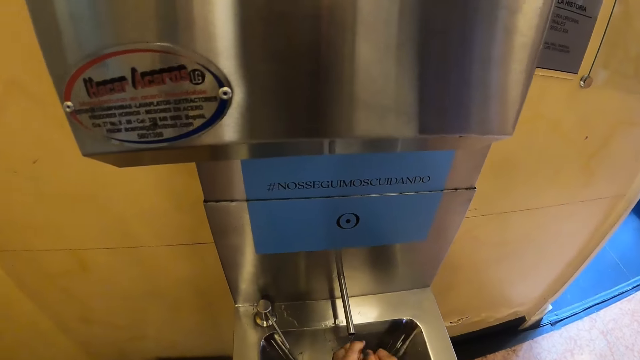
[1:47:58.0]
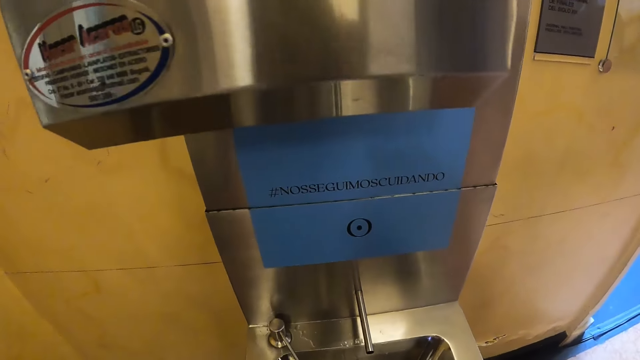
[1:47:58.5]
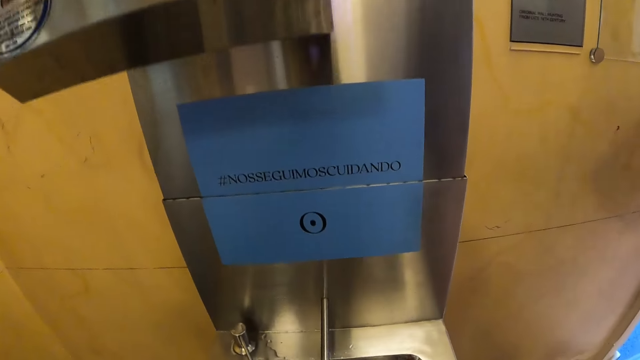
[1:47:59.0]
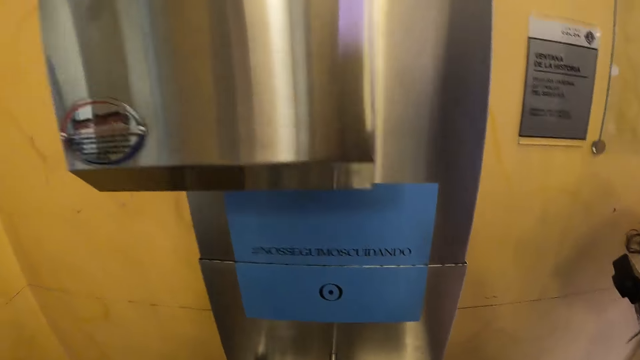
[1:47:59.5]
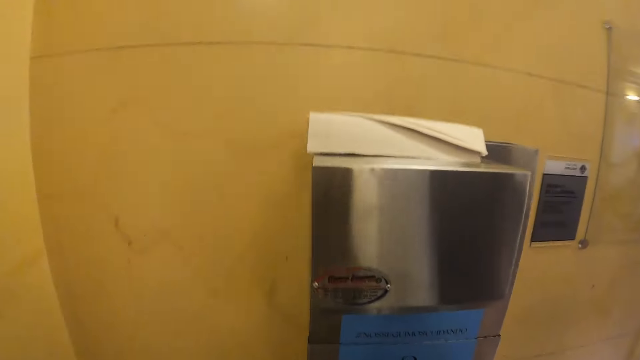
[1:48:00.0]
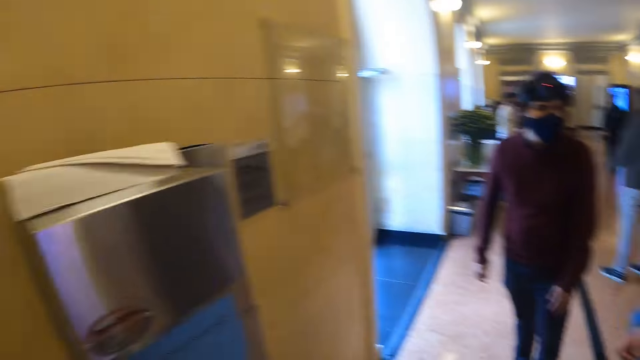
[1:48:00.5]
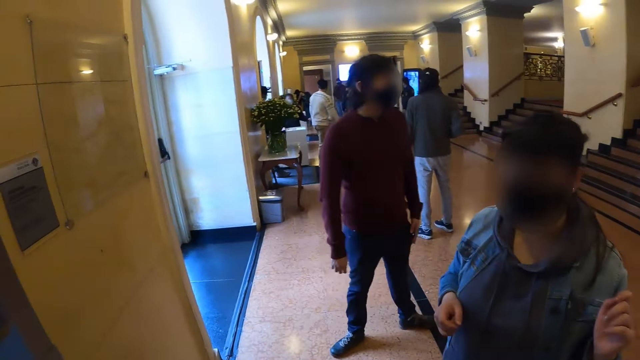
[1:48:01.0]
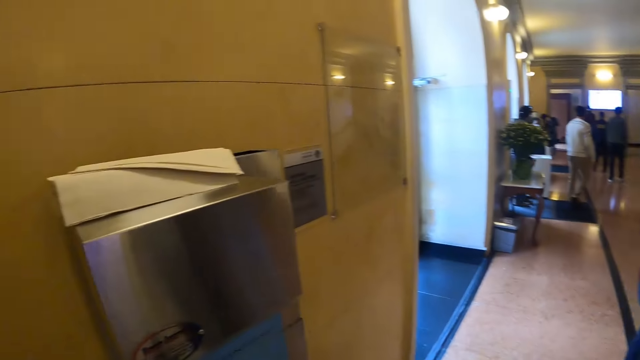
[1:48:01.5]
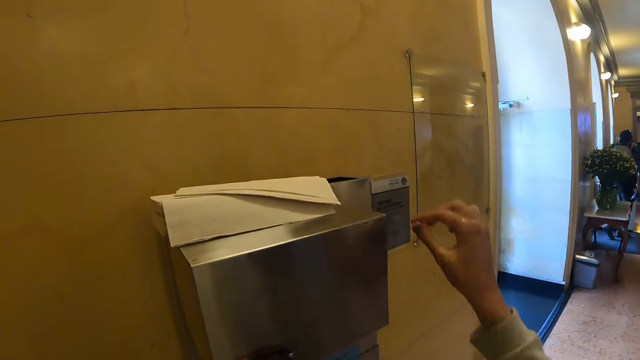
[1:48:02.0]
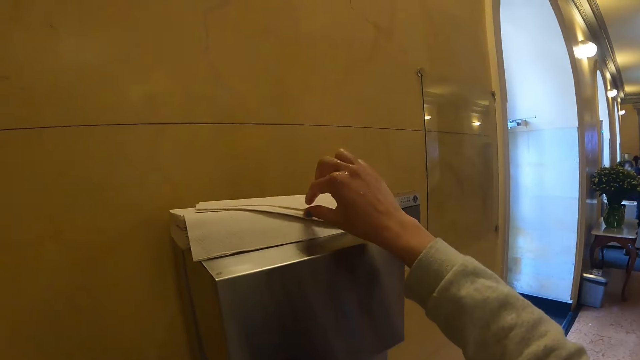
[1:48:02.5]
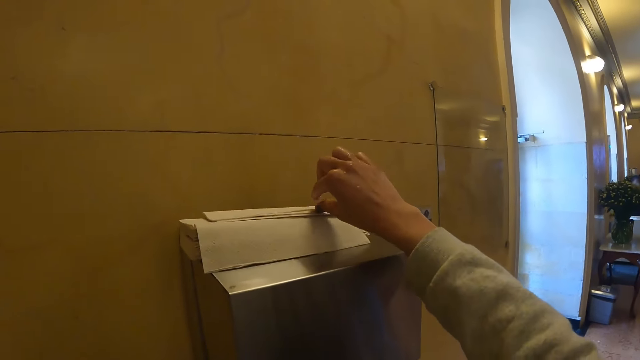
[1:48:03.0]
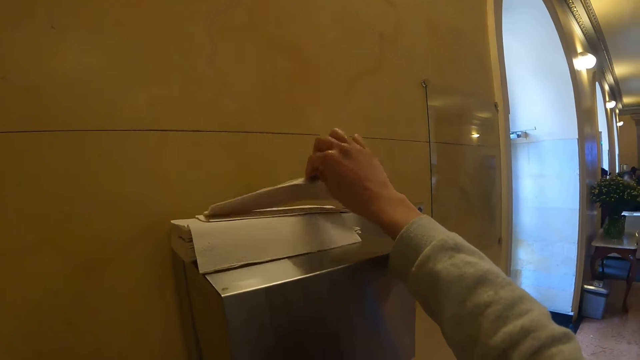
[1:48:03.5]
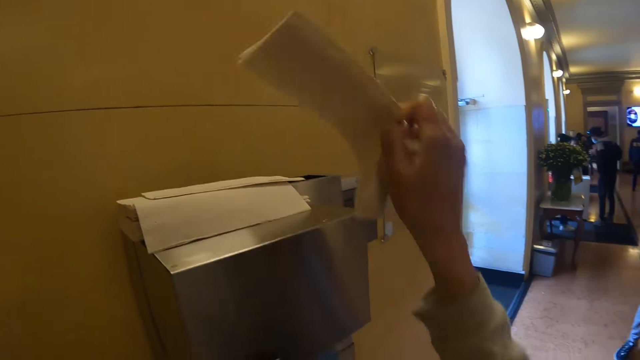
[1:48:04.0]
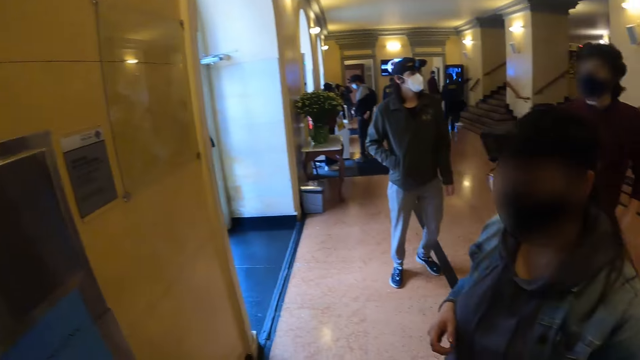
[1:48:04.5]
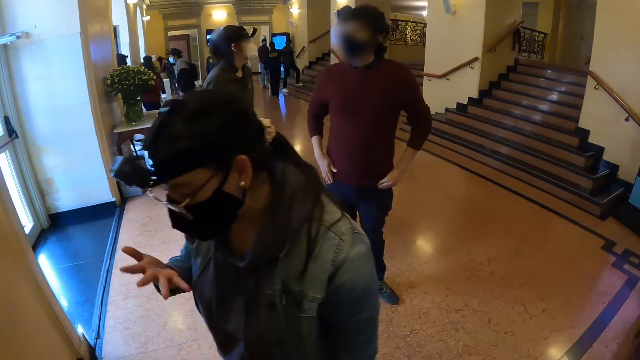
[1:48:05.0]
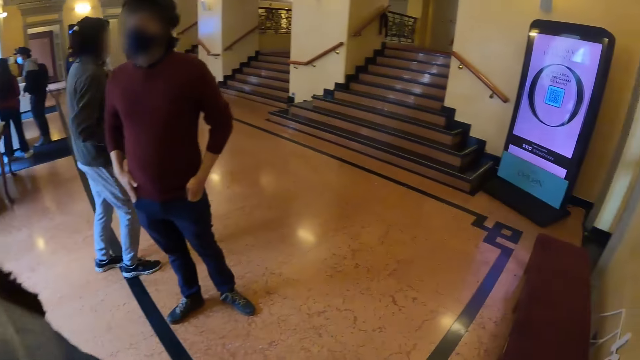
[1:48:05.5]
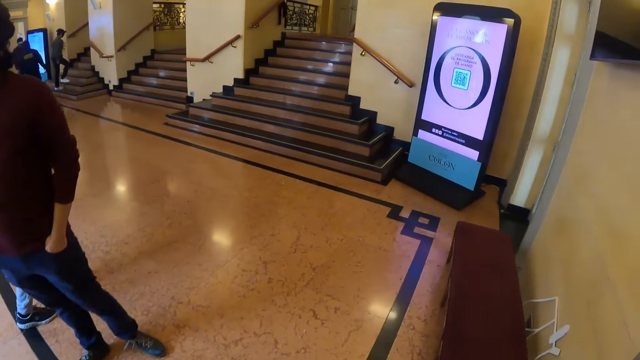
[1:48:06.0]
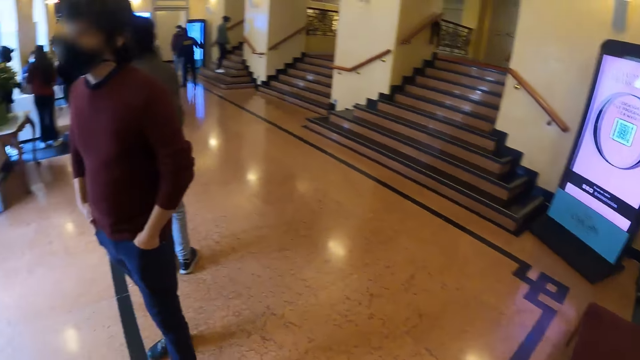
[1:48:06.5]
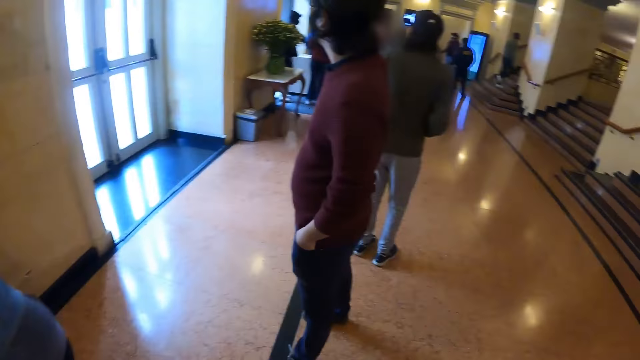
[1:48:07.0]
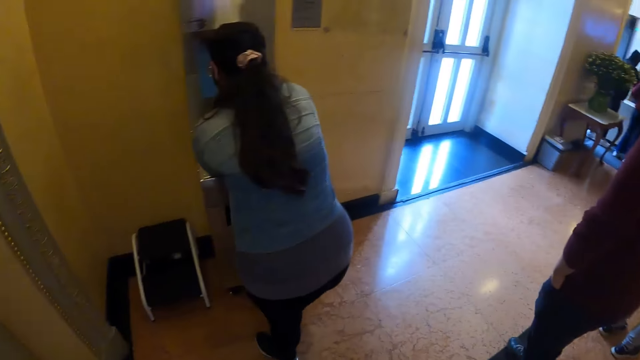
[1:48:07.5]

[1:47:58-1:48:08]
The camera wearer turns around. They pick a serviette from the stand. They look around. They move aside.

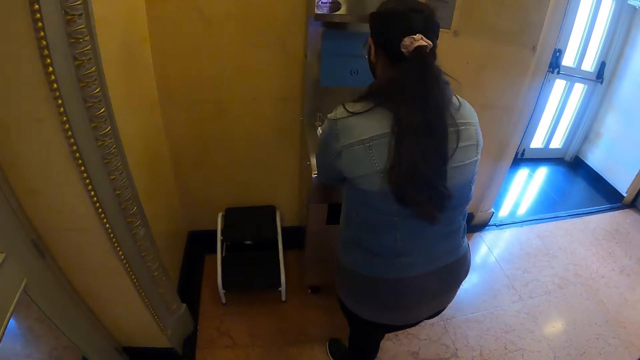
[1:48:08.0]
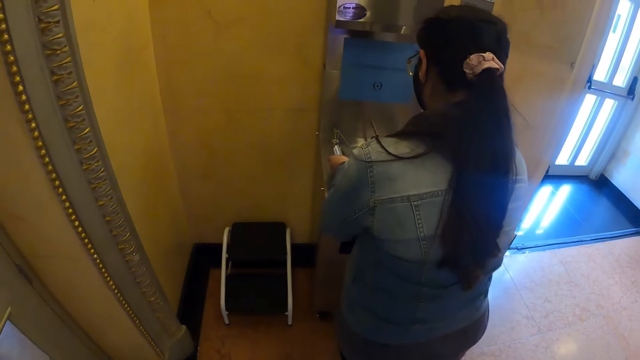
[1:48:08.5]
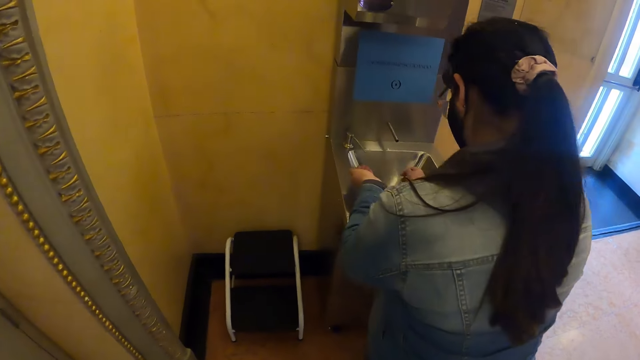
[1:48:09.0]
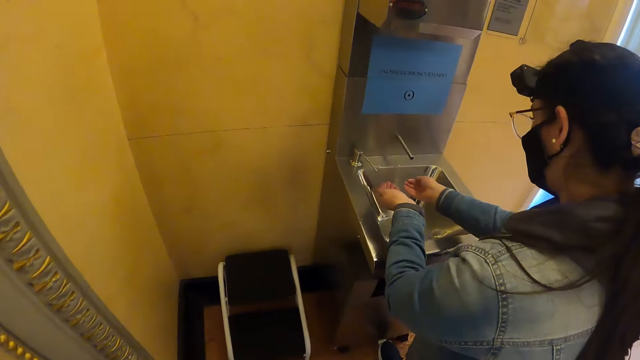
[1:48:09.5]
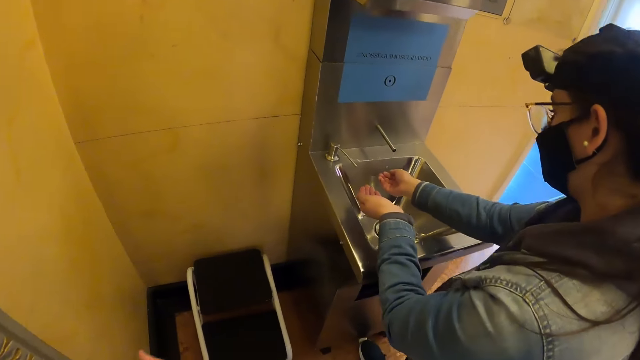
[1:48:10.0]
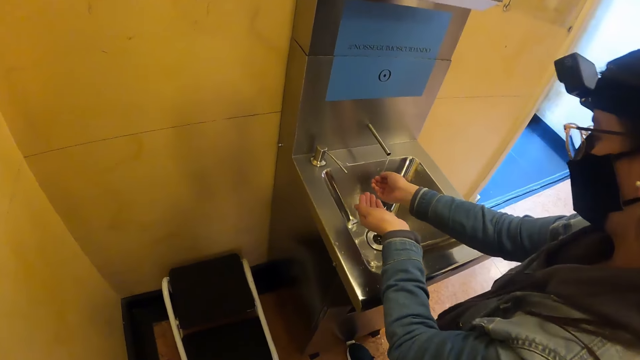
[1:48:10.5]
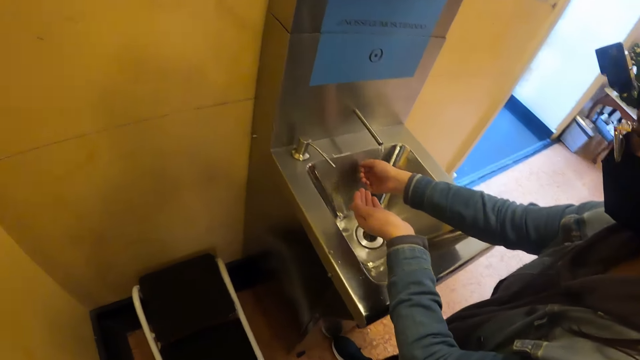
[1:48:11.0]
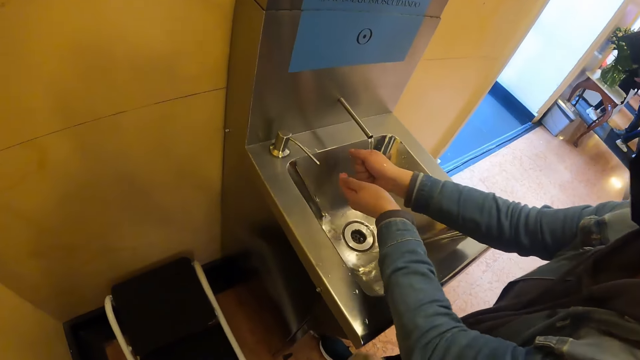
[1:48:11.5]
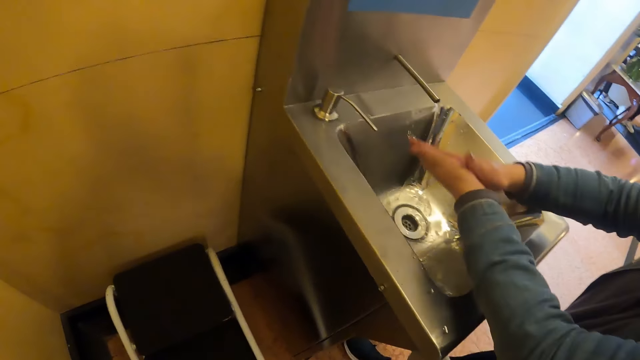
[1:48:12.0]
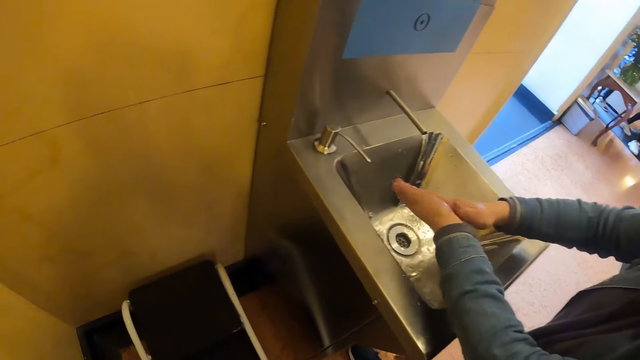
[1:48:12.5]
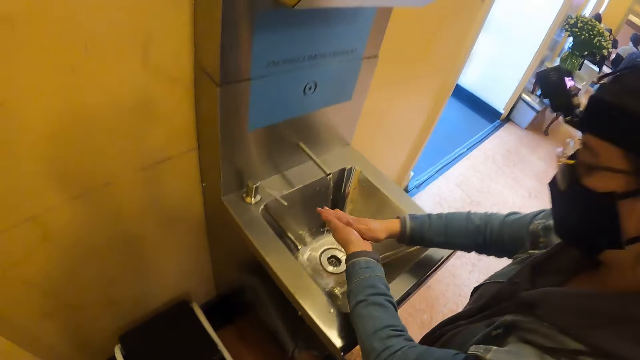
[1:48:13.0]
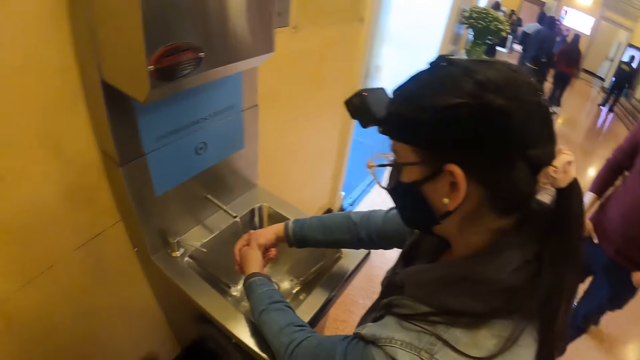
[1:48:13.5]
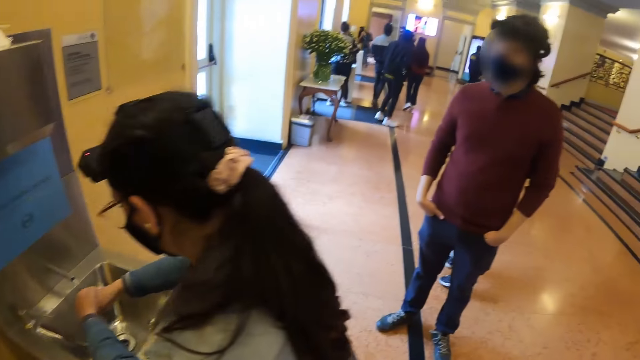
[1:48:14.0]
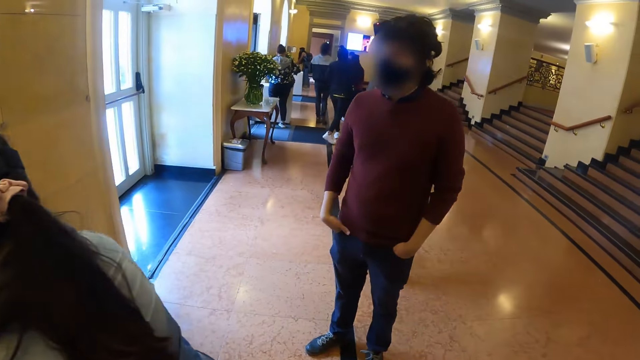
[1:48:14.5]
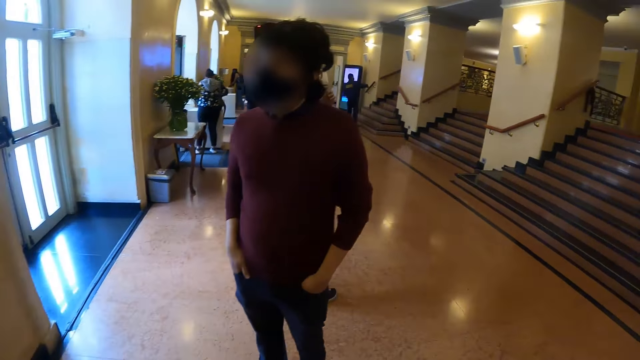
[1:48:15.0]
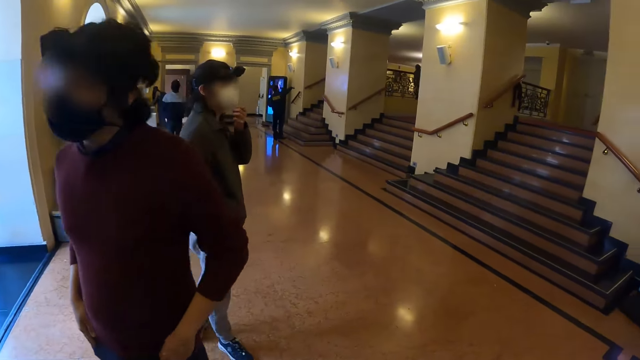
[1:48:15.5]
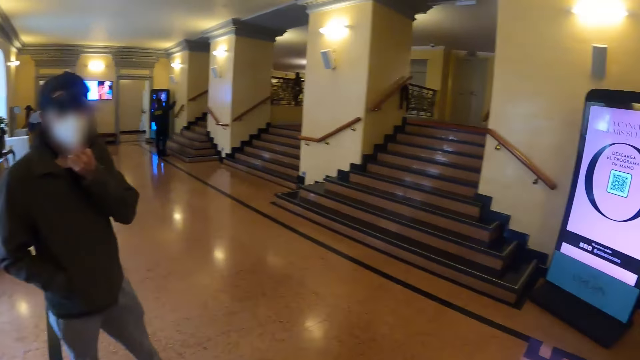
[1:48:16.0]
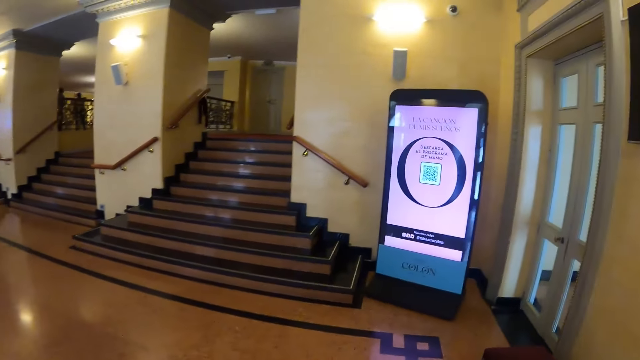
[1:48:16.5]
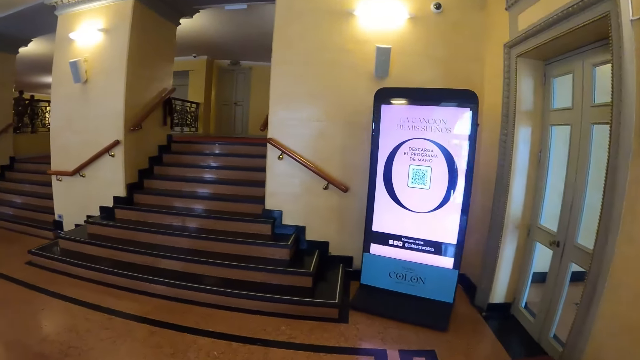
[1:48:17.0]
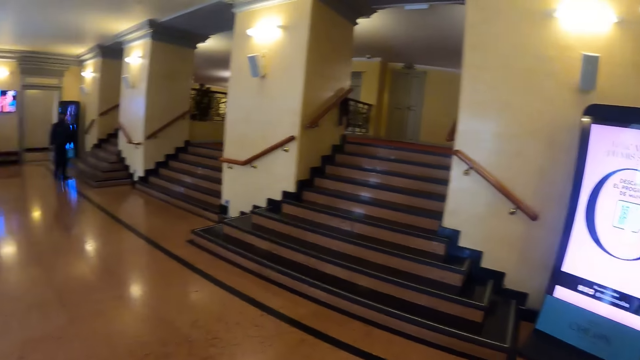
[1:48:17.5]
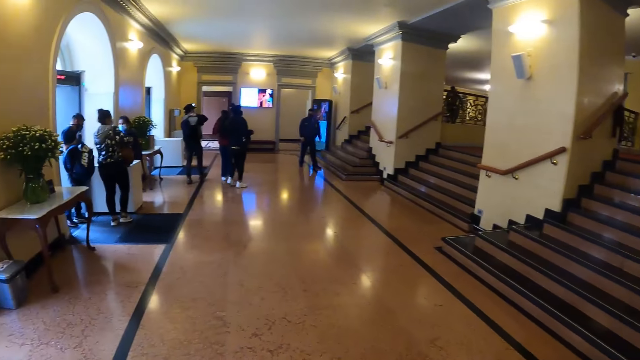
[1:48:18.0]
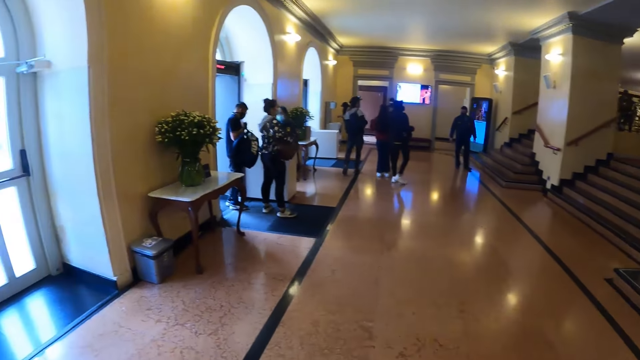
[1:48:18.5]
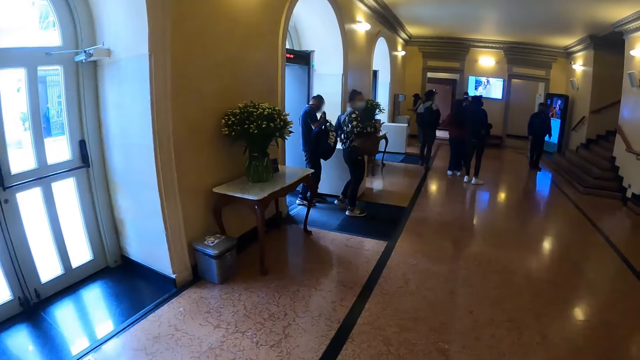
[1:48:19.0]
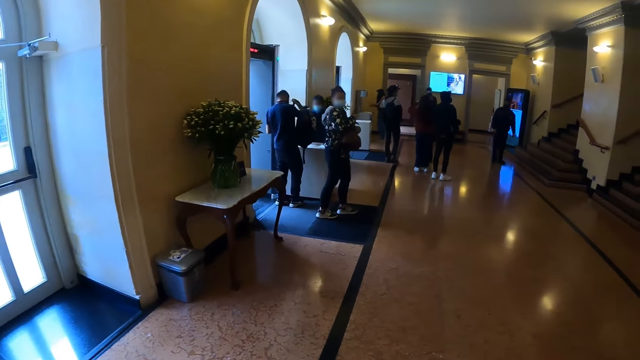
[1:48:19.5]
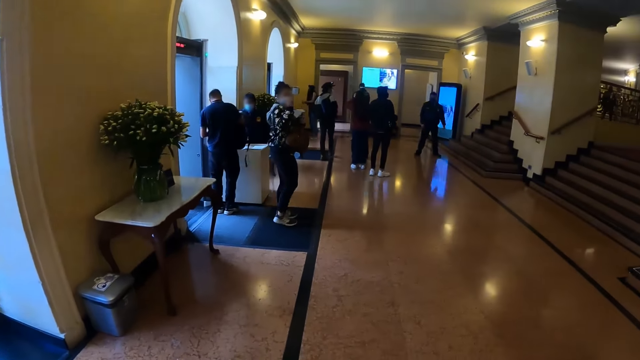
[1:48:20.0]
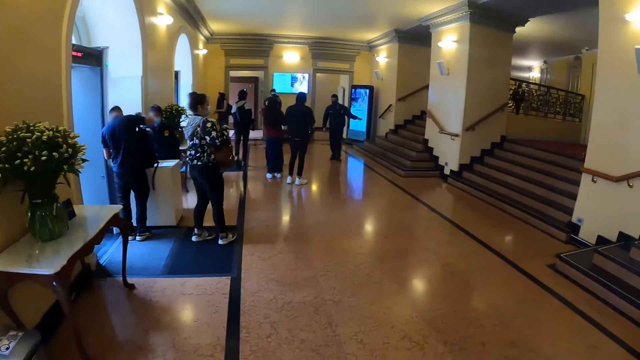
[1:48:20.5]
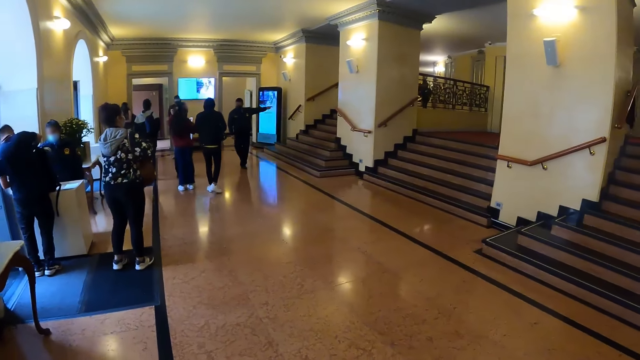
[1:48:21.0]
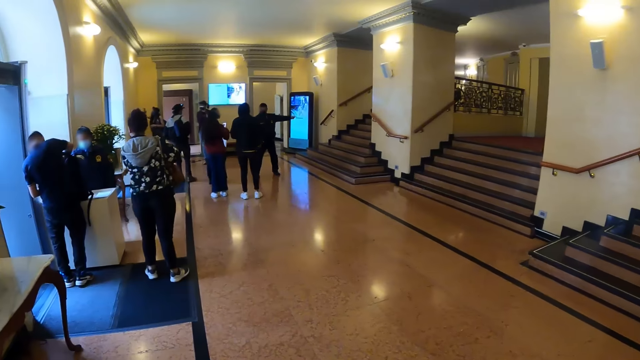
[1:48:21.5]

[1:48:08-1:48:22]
A woman stands beside the sink. The woman washes hands on the sink. The camera wearer moves around. They look around. They walk around.
